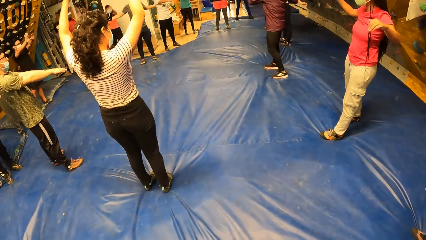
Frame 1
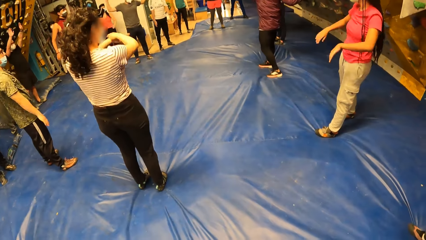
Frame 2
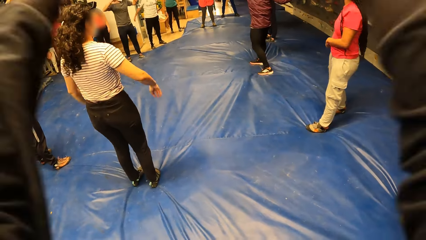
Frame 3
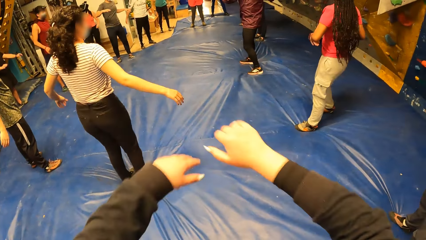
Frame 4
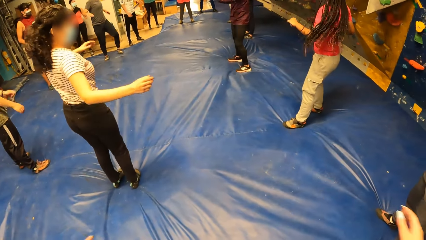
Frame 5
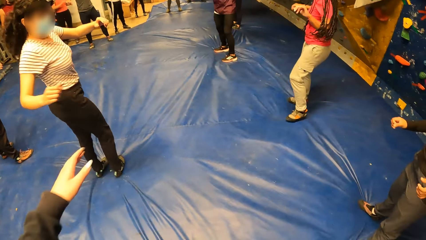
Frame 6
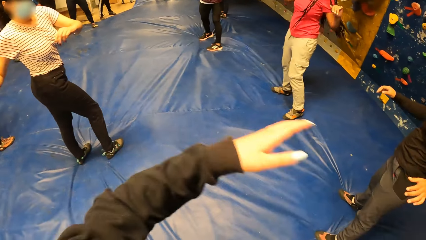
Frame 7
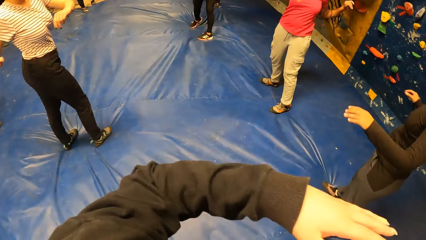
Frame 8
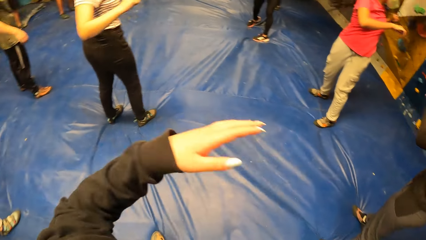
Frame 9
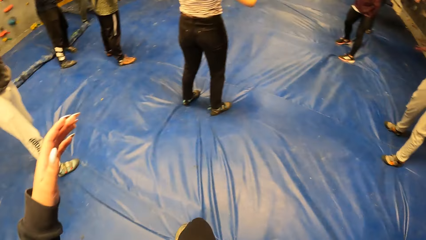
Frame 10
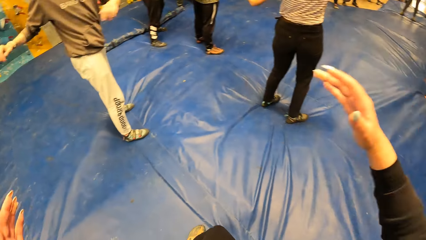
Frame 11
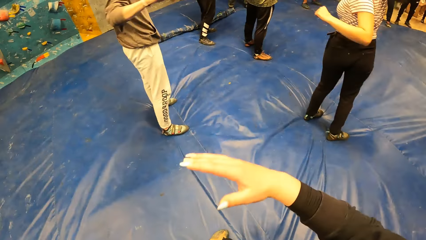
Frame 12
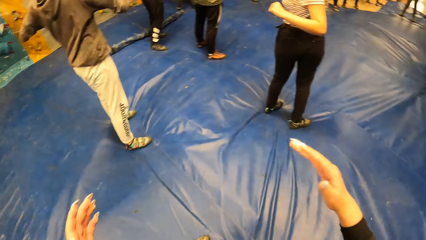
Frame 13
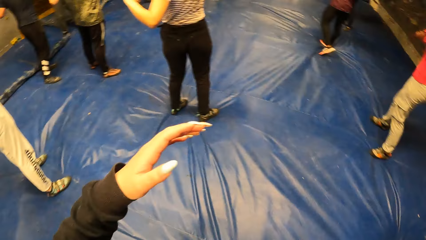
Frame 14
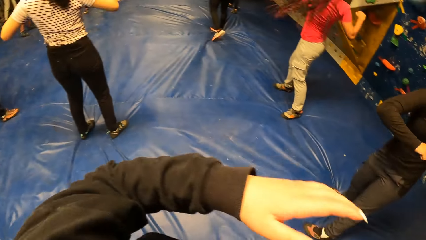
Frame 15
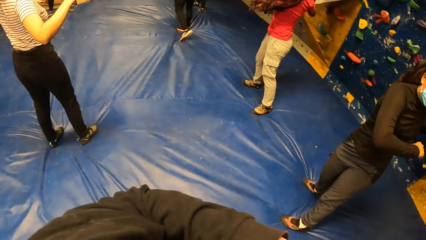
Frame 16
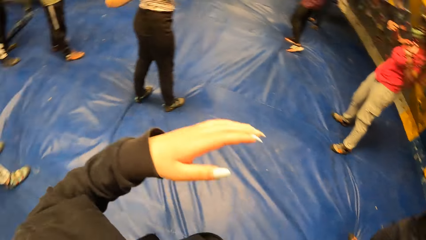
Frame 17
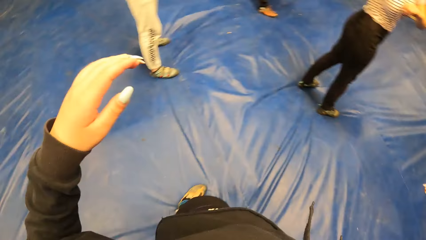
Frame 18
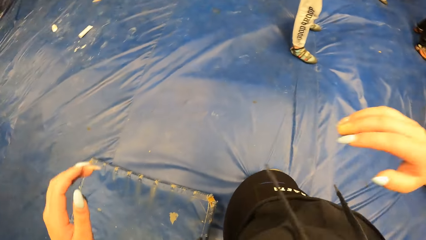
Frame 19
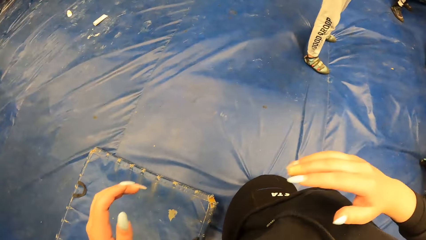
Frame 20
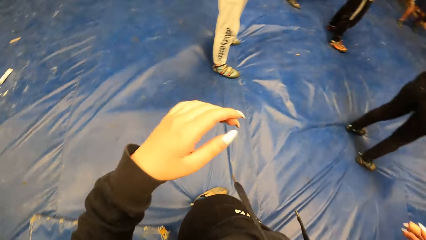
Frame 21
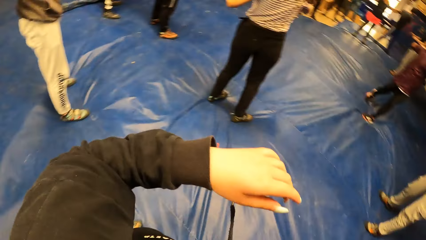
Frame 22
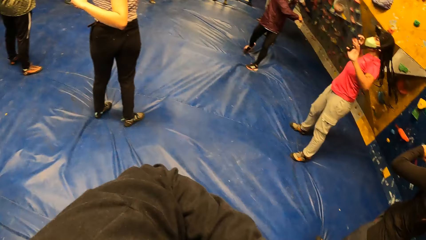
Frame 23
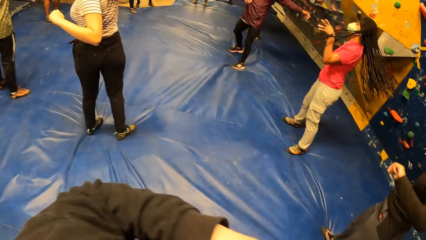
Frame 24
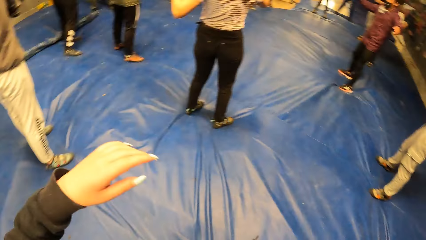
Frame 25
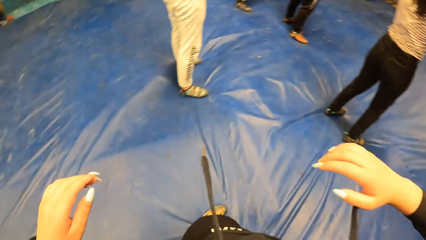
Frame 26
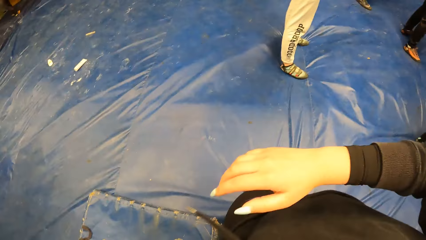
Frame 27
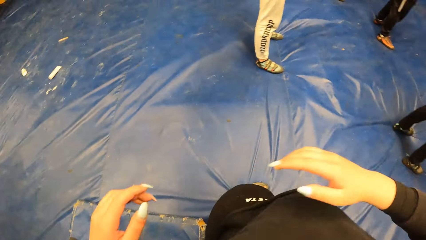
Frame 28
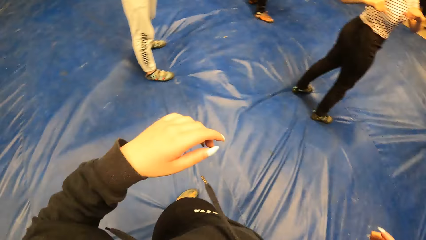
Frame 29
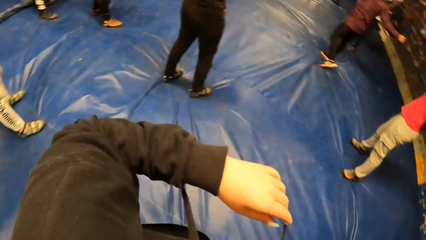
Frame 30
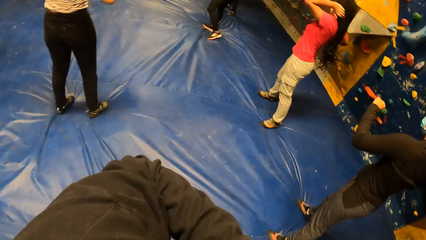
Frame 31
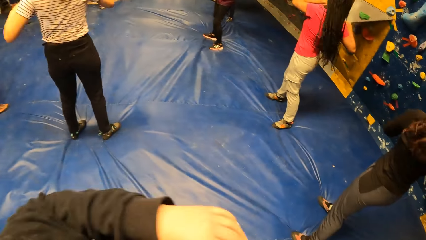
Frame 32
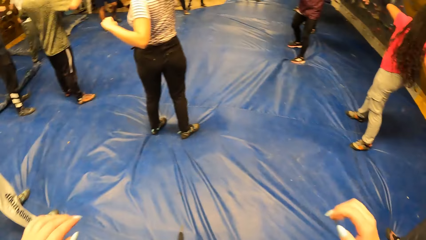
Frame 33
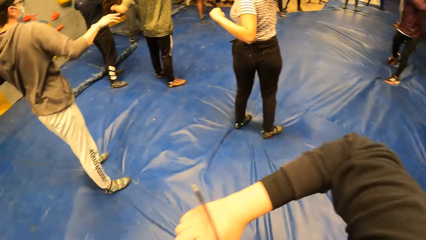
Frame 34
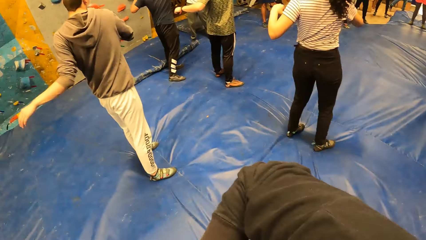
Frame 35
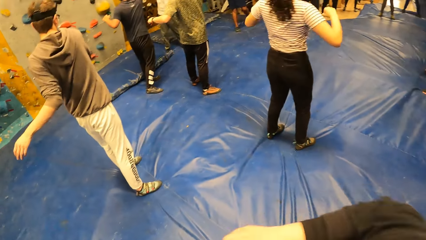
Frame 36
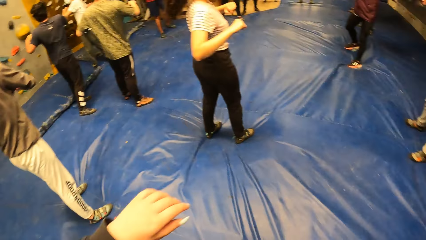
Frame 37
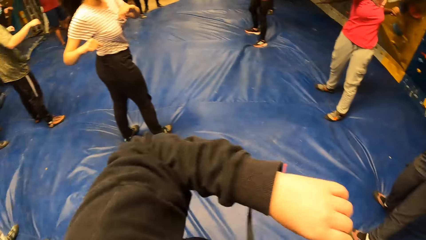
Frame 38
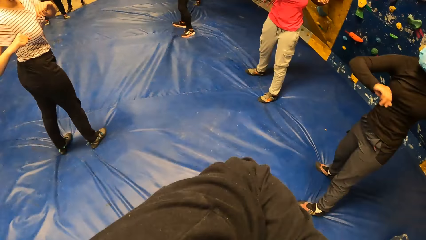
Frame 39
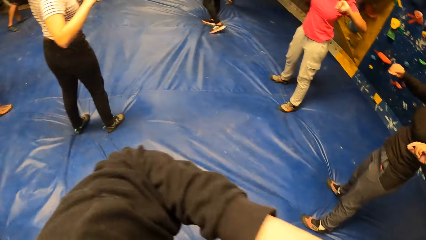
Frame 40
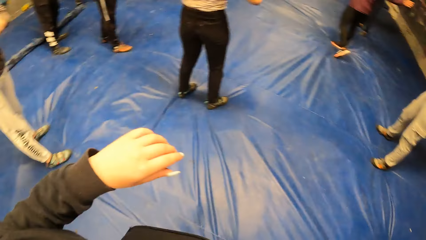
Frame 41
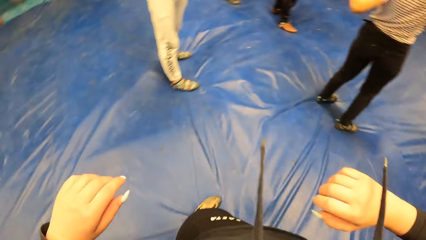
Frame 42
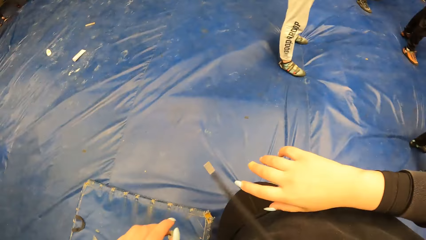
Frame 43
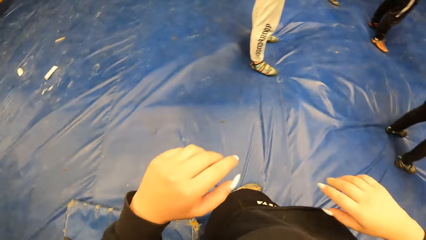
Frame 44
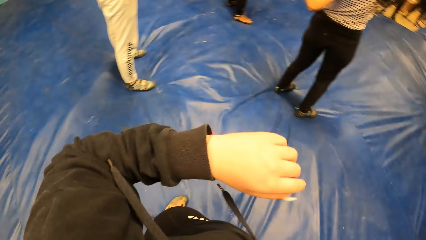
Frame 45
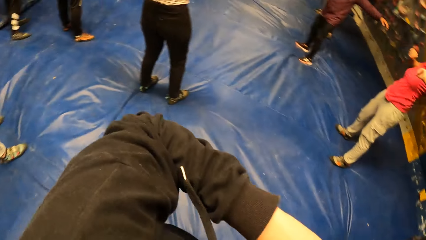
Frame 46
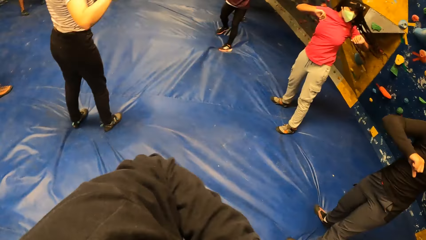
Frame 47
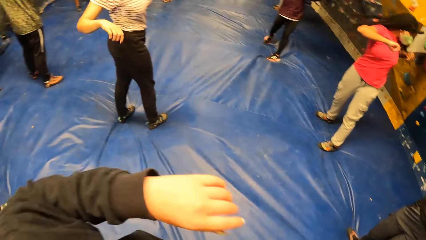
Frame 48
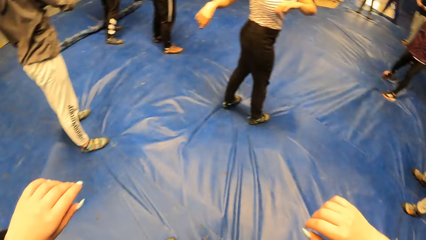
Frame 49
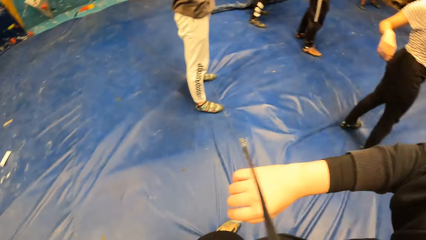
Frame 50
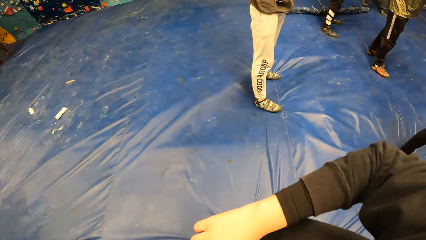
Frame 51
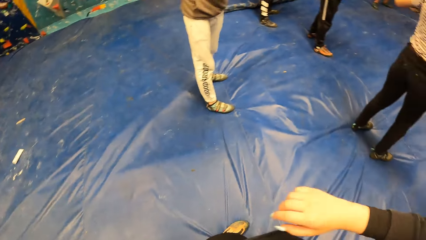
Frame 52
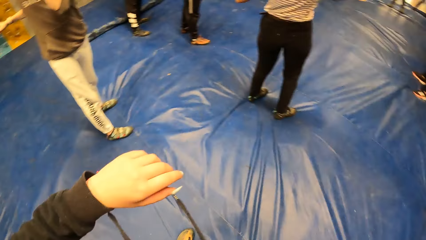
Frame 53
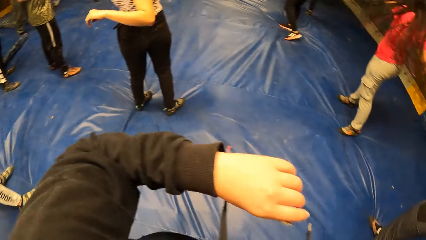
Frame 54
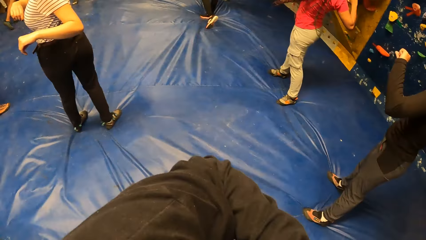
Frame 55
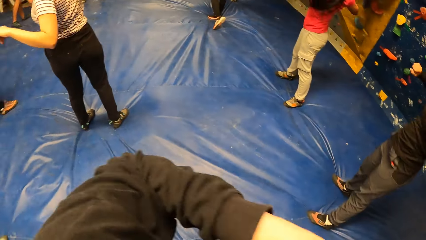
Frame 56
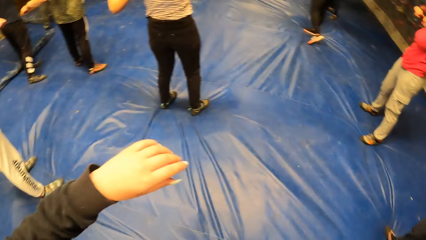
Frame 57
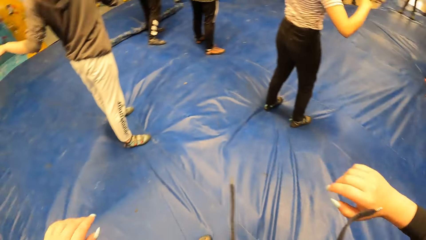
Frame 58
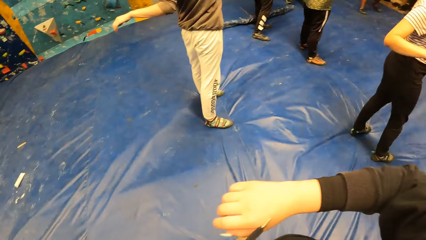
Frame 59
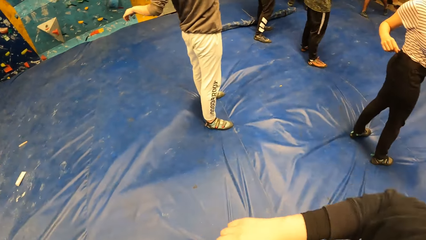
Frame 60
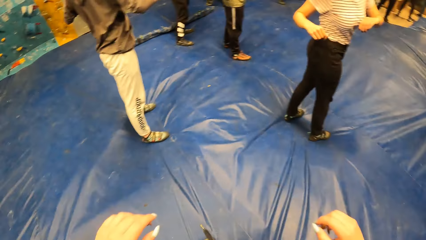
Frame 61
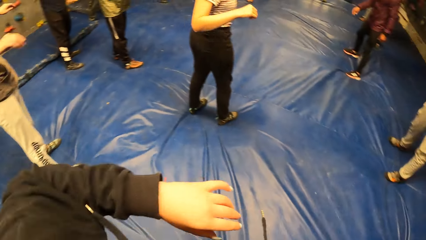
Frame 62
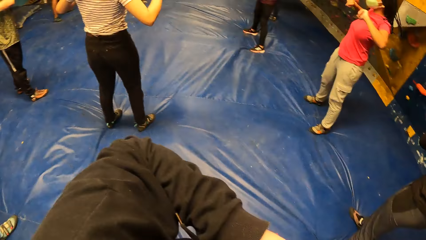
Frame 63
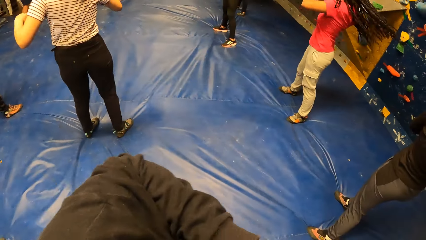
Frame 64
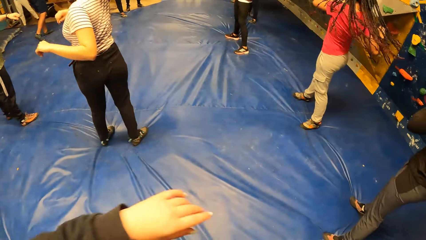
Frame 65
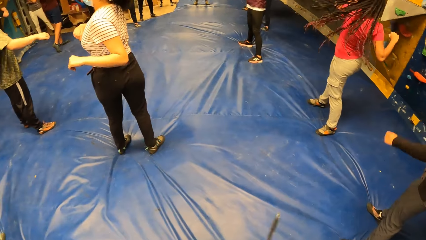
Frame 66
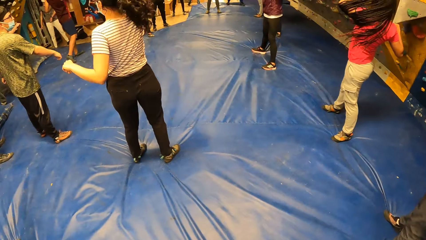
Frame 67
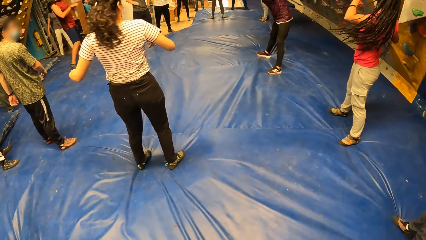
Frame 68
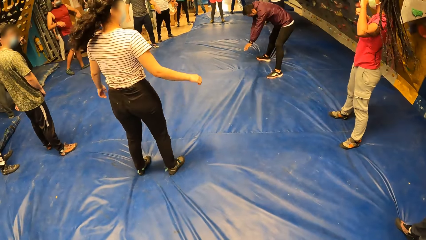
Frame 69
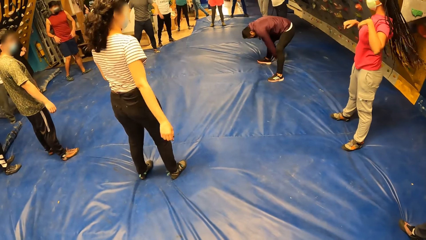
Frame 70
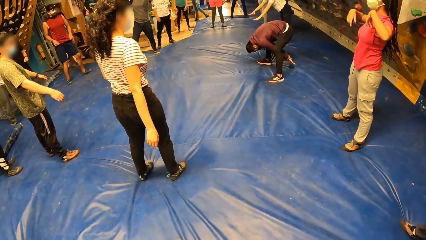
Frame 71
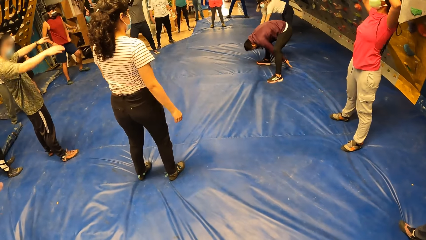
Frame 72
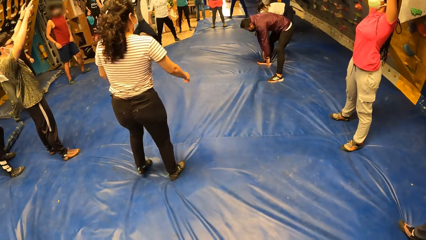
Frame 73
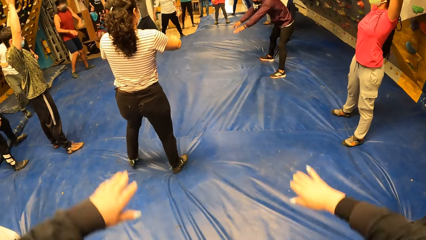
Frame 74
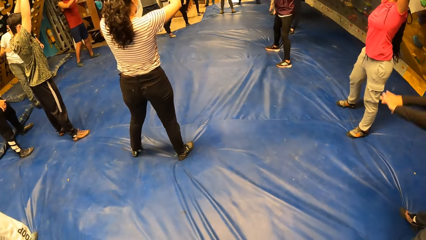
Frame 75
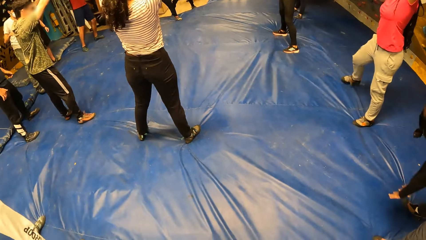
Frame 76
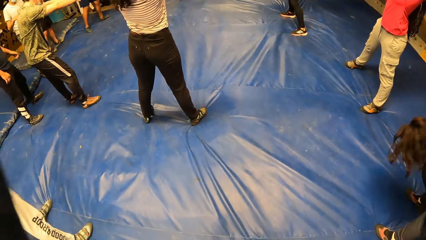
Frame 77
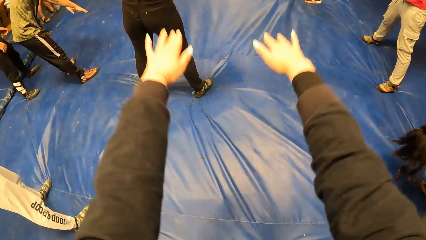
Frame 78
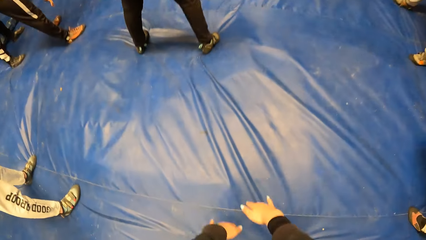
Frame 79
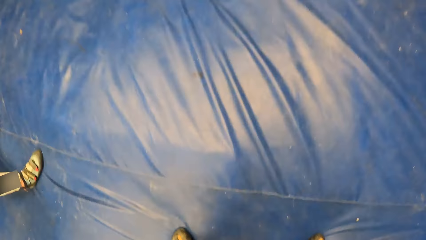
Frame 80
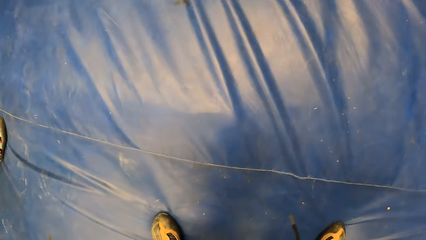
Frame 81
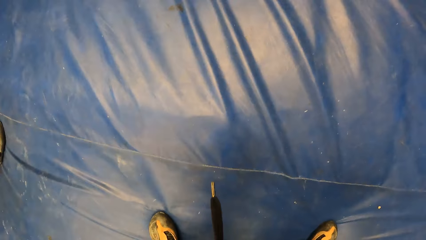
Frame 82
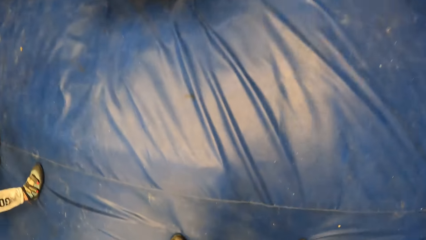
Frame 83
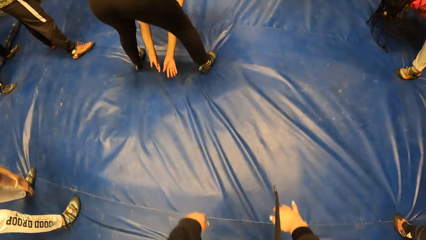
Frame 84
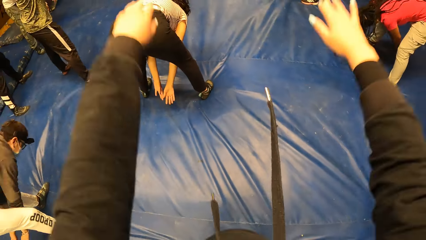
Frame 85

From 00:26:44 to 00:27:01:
The camera wearer stretches on the floor. A man instructs the team. The camera wearer works out on the floor.
